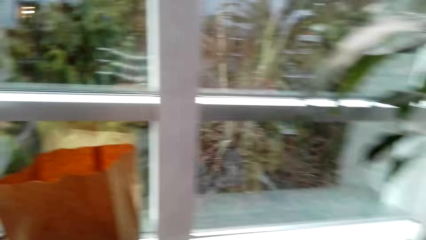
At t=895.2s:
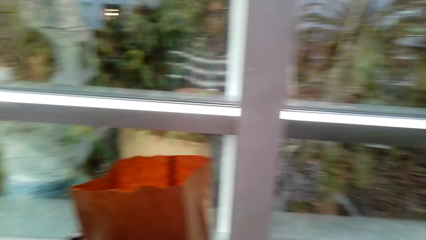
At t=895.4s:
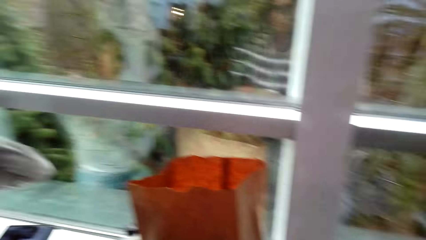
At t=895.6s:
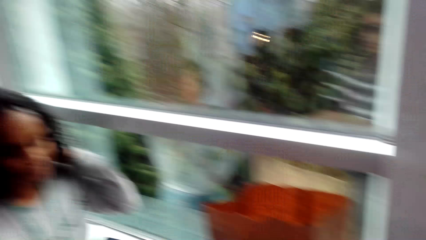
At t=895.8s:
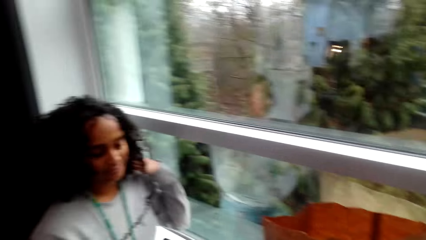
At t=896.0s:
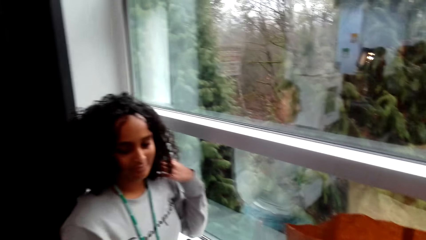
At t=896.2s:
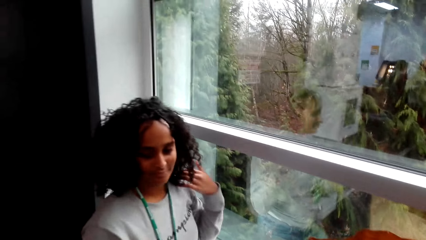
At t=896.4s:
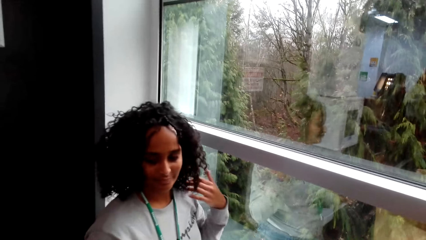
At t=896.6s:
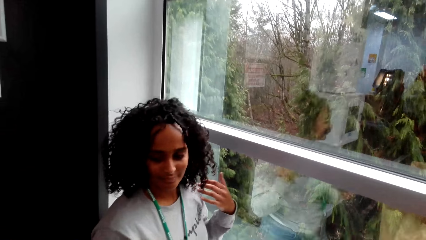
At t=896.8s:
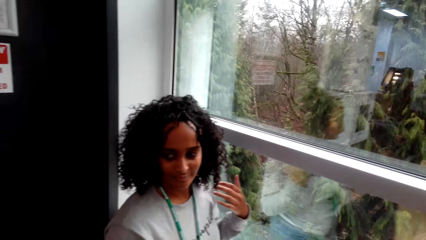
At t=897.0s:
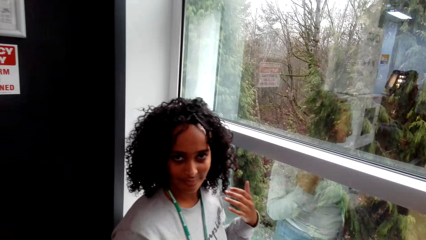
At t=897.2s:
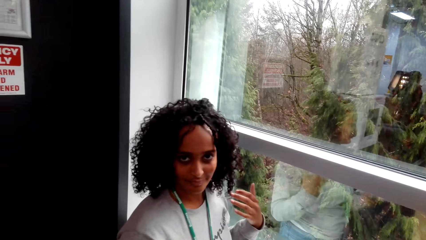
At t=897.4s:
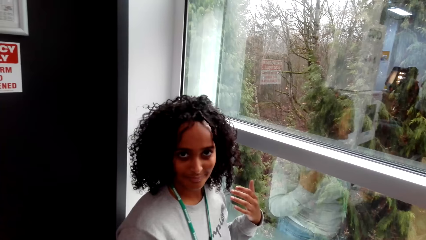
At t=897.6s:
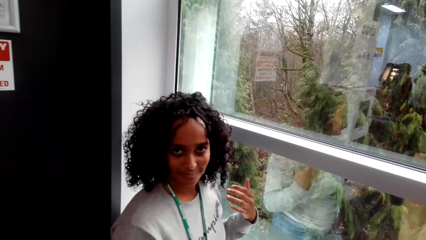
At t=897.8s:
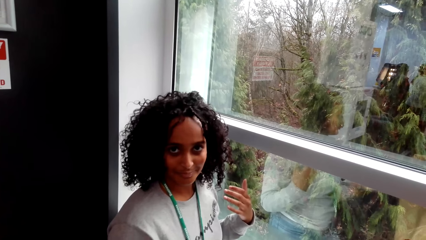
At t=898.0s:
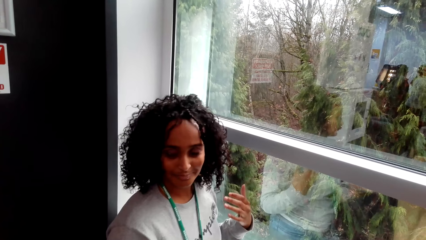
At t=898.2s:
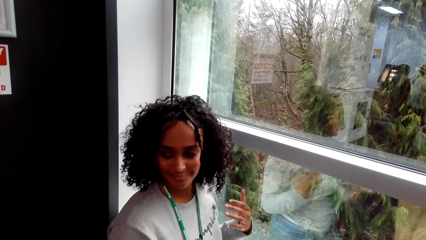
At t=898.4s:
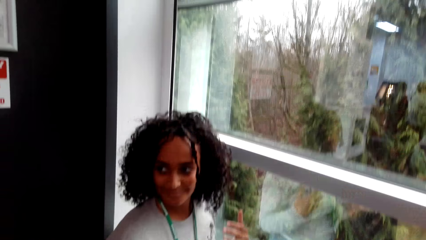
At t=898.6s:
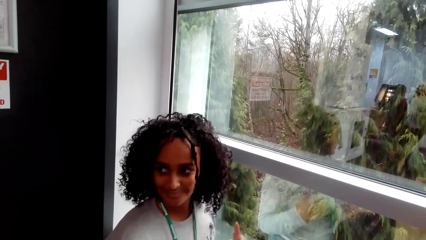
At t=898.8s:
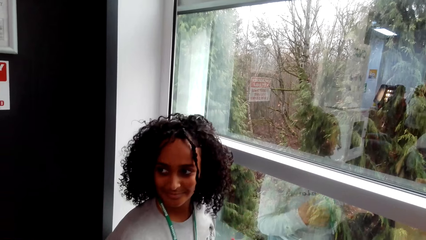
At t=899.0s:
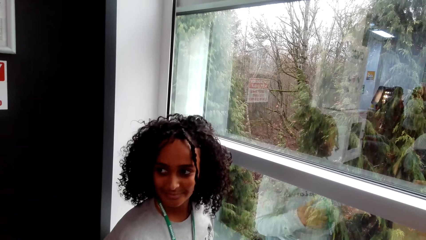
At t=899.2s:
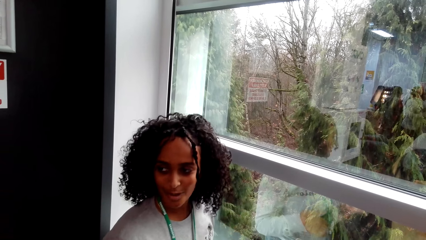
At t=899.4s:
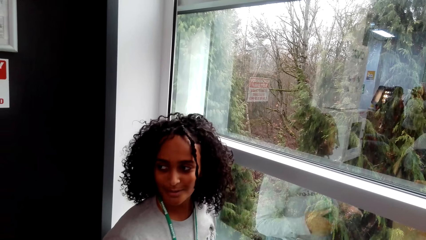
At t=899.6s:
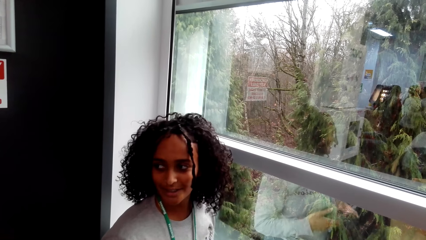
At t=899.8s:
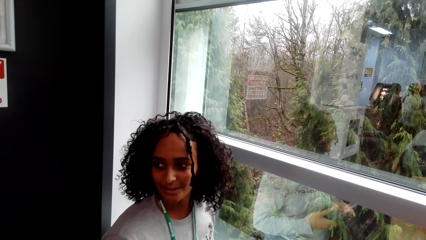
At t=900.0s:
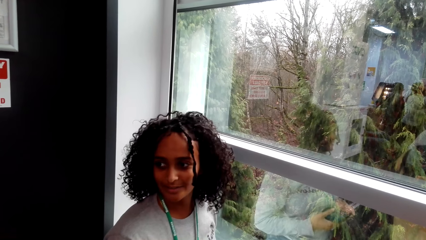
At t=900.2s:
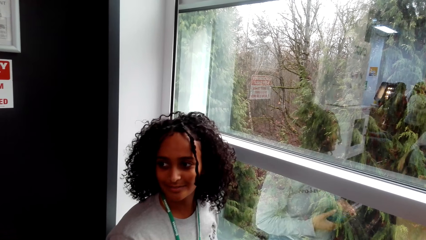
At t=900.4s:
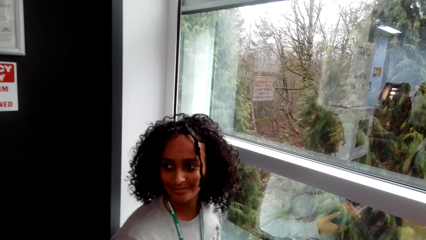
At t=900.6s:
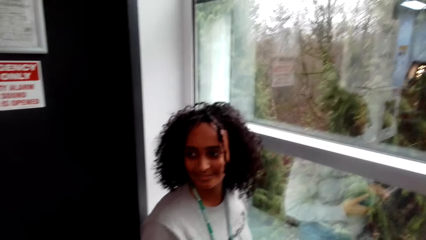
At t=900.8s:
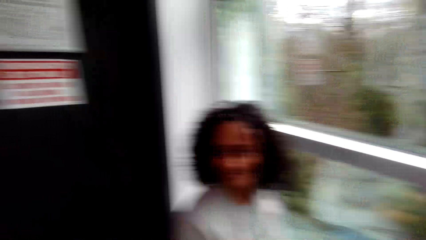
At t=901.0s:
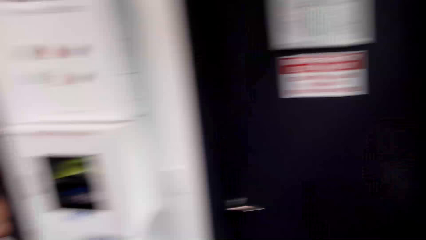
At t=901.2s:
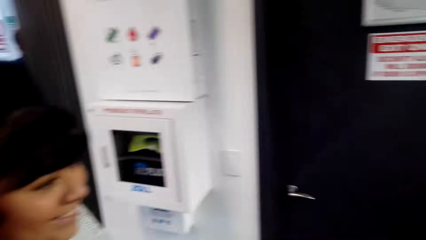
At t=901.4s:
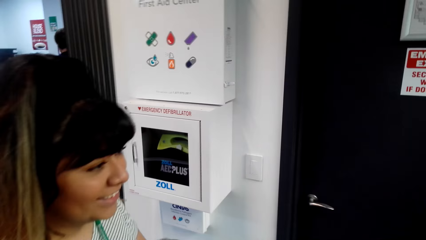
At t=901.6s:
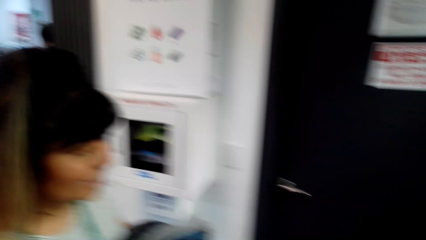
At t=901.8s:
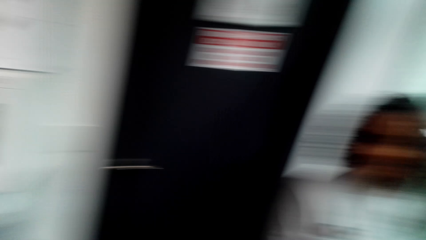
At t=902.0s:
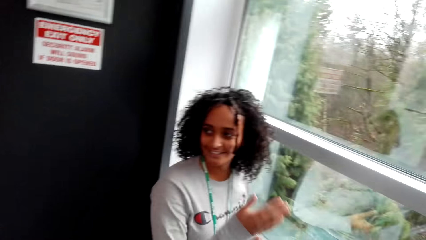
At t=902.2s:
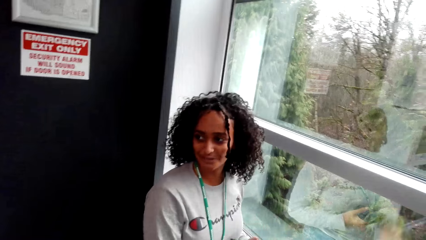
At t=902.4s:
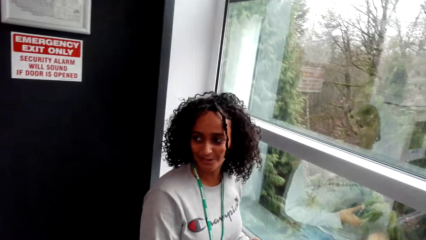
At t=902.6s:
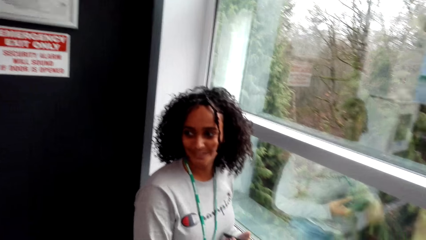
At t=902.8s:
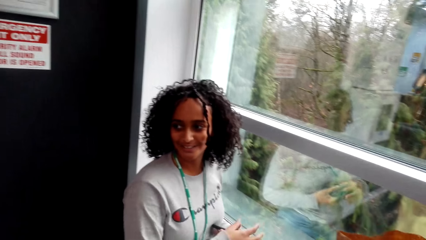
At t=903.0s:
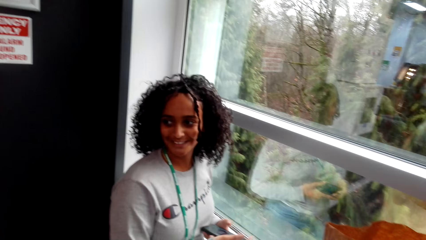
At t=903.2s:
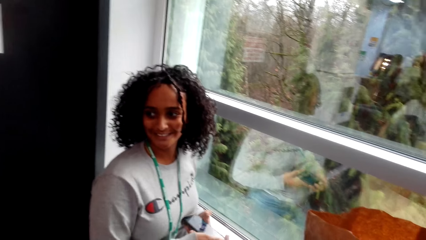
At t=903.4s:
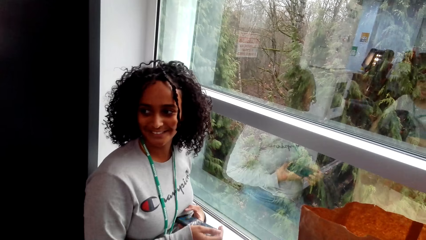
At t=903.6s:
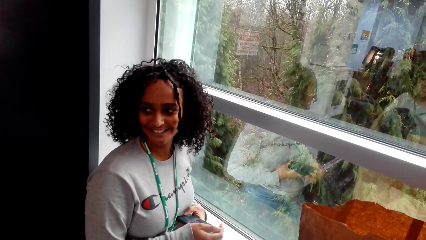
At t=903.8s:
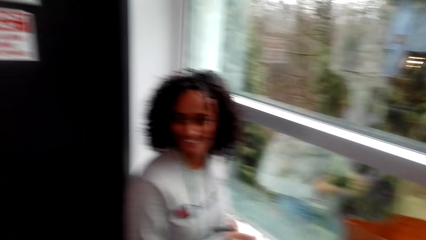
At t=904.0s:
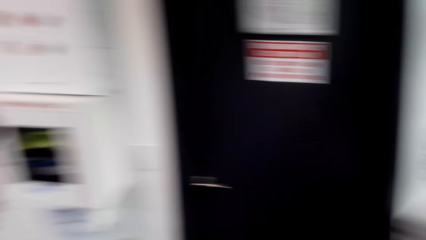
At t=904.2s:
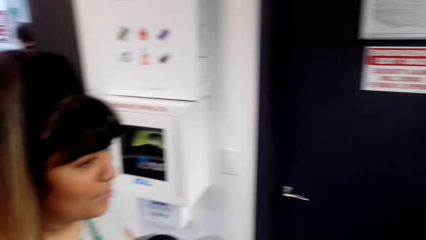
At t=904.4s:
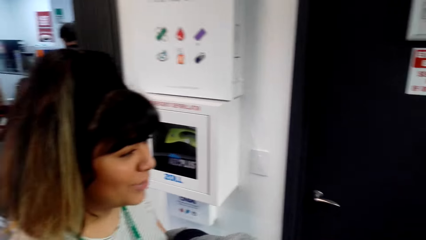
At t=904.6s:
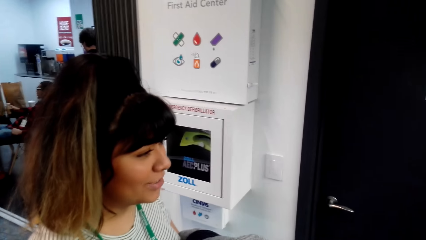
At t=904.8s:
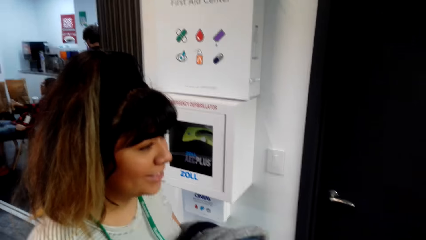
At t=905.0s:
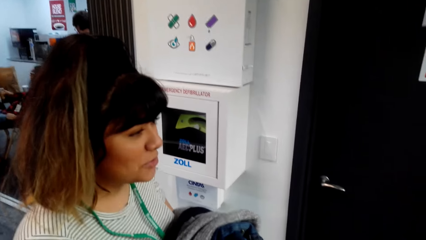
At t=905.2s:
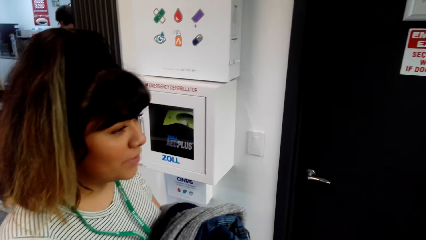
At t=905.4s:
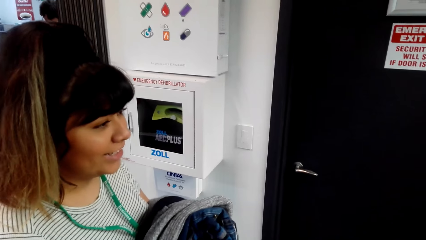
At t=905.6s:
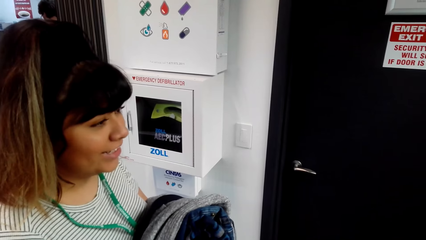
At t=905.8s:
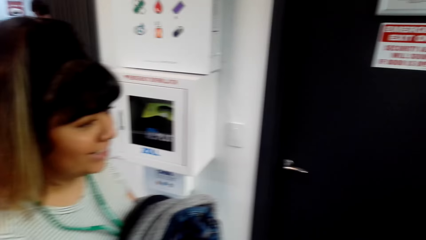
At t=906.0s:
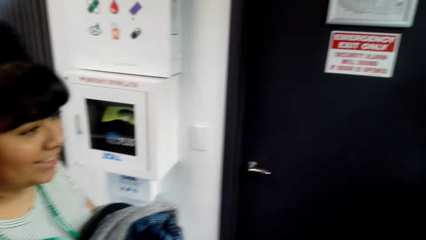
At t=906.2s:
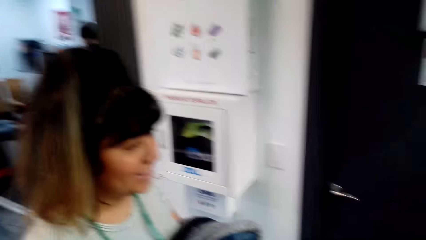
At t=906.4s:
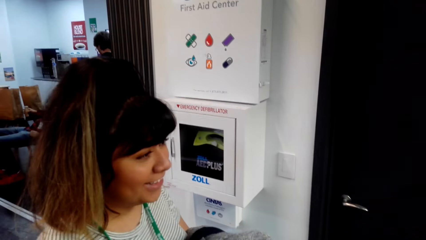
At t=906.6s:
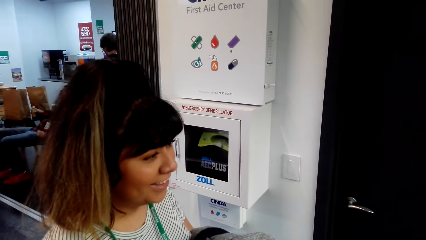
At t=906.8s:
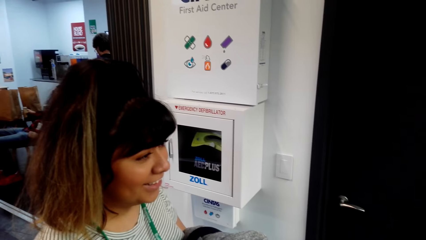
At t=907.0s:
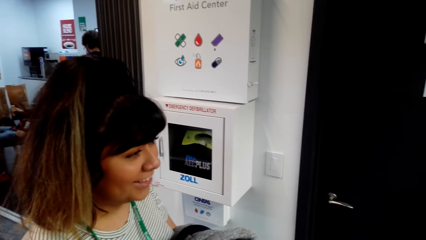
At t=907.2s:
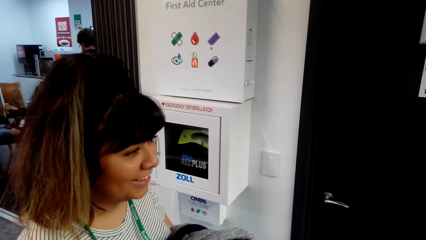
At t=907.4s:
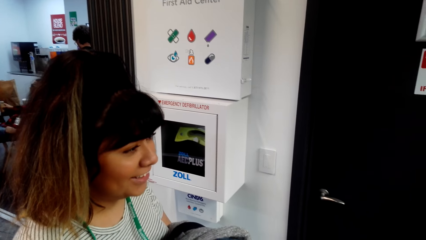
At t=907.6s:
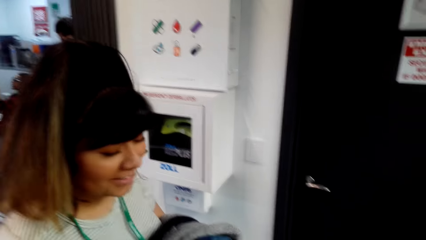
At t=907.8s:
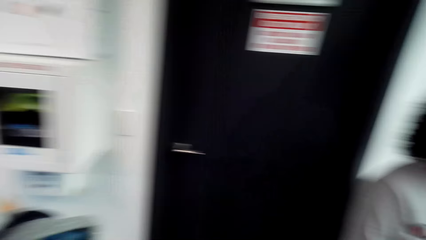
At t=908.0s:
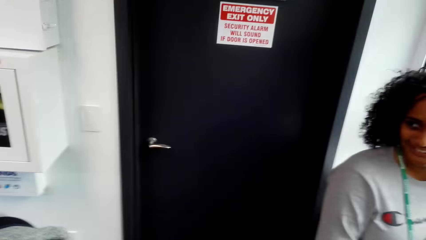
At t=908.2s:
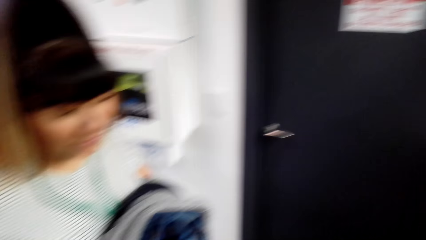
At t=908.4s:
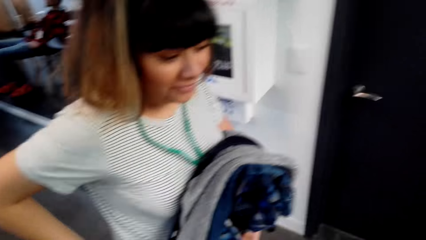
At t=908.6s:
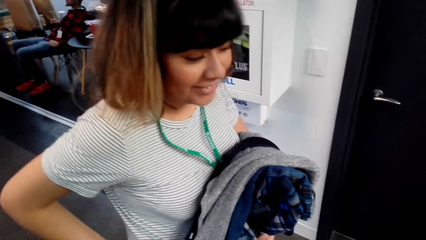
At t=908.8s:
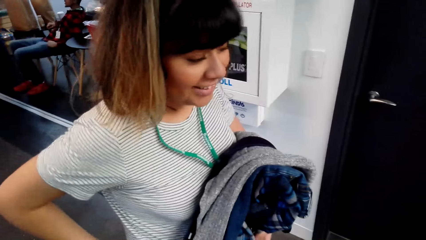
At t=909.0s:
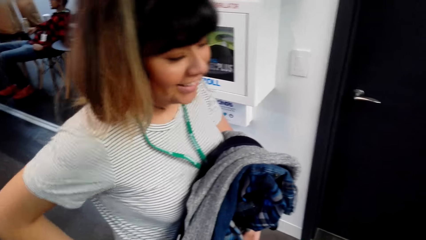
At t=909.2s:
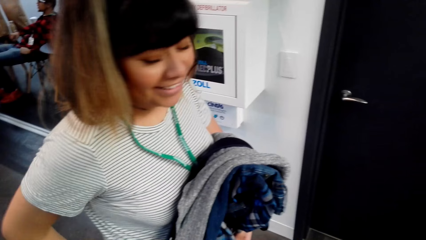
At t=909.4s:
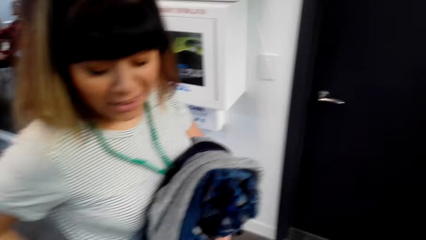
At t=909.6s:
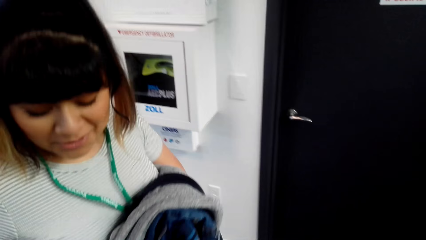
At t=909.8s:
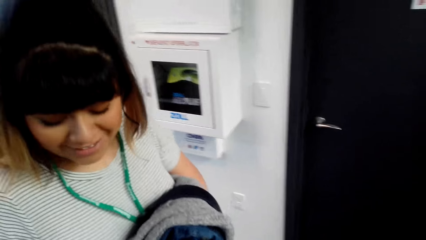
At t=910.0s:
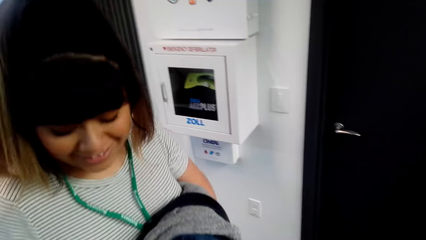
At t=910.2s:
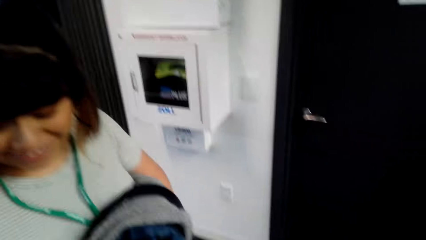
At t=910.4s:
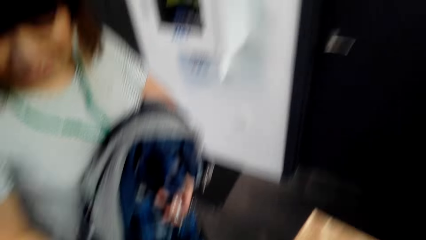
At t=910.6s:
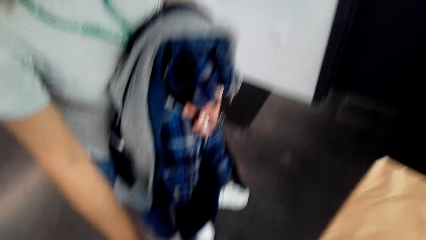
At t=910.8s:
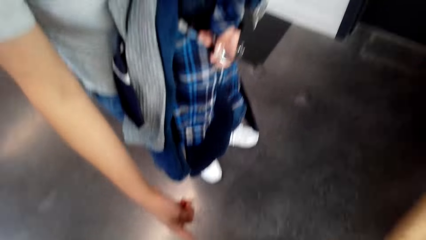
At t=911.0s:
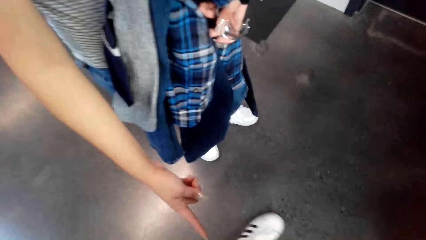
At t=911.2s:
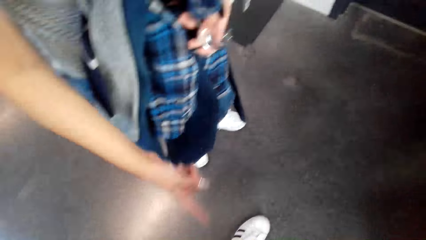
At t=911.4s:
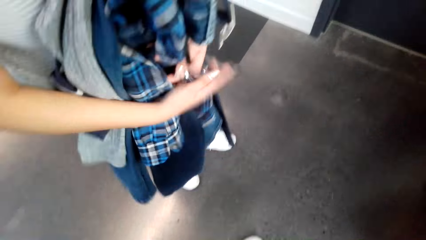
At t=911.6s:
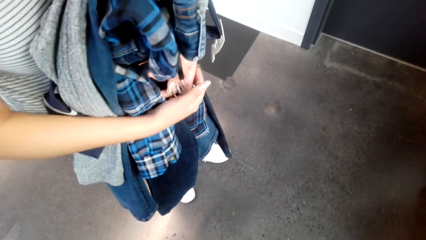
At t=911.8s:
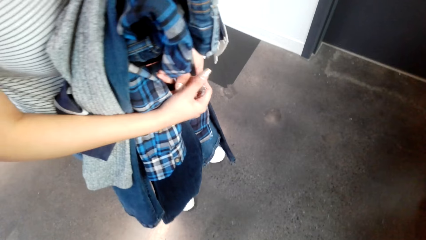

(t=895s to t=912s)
The camera wearer converses with a woman and another woman. They stare at a man.
